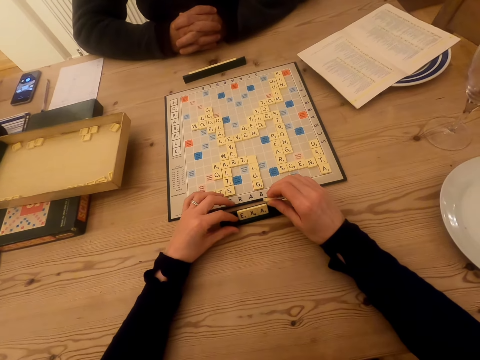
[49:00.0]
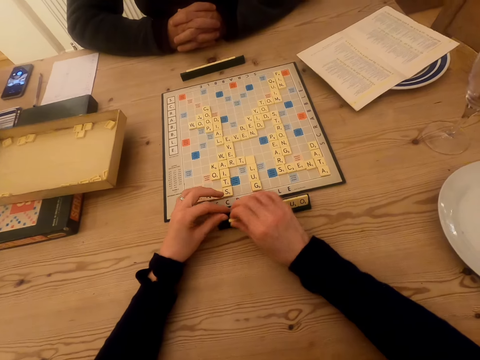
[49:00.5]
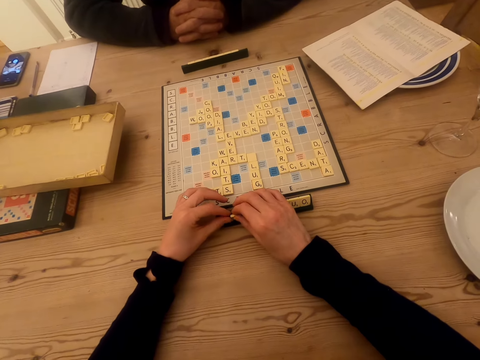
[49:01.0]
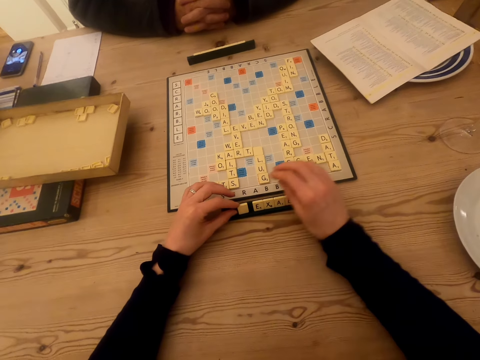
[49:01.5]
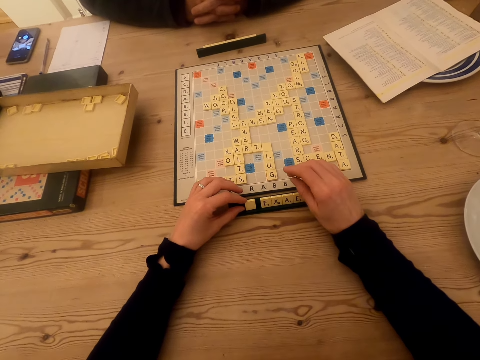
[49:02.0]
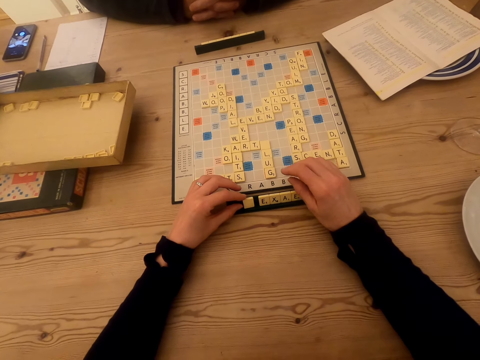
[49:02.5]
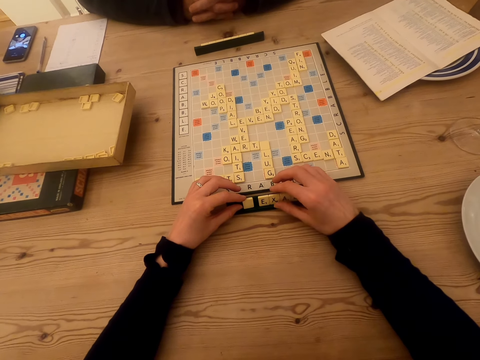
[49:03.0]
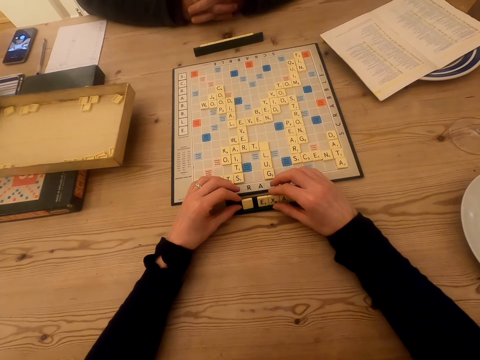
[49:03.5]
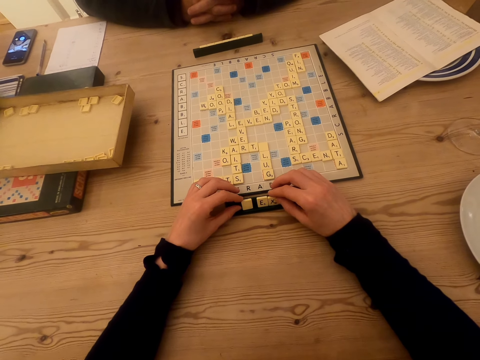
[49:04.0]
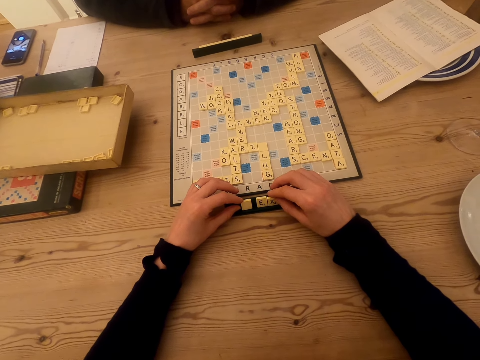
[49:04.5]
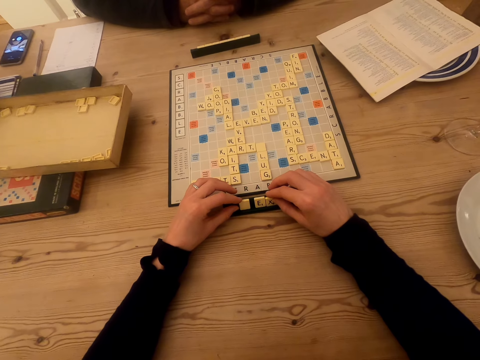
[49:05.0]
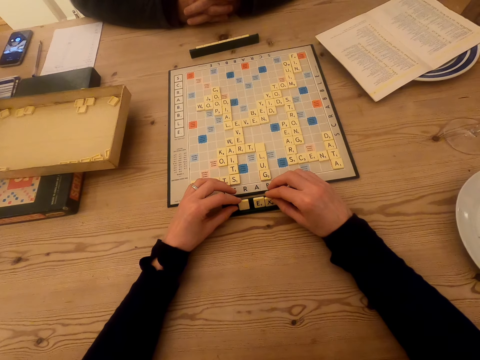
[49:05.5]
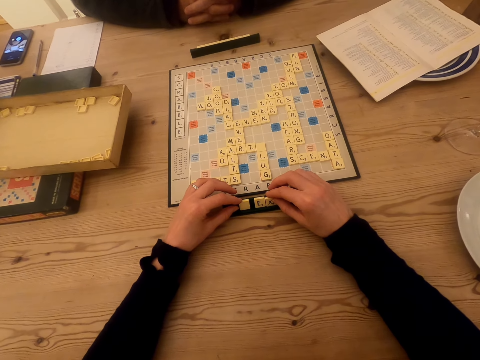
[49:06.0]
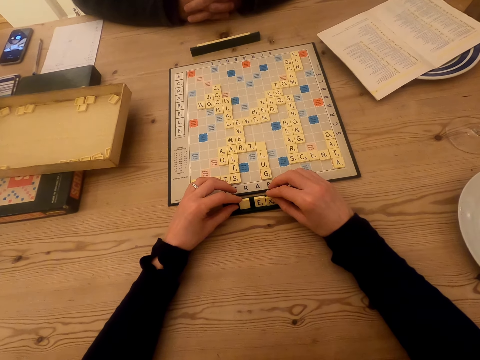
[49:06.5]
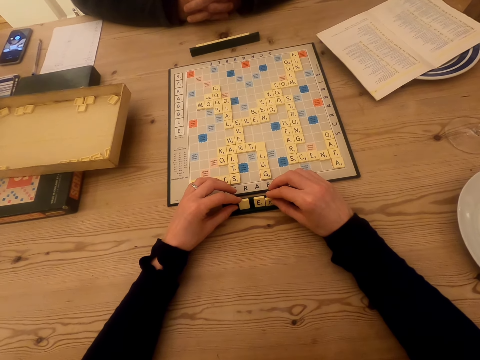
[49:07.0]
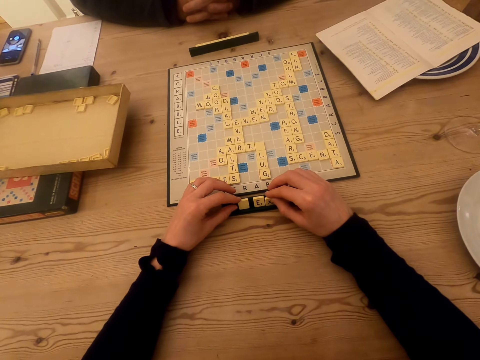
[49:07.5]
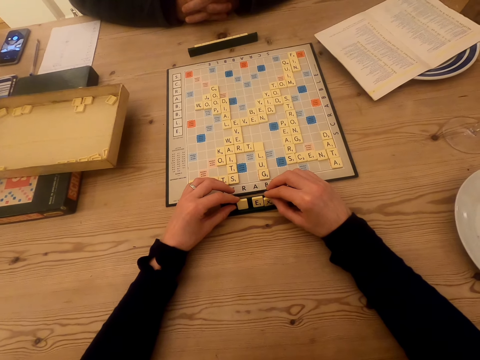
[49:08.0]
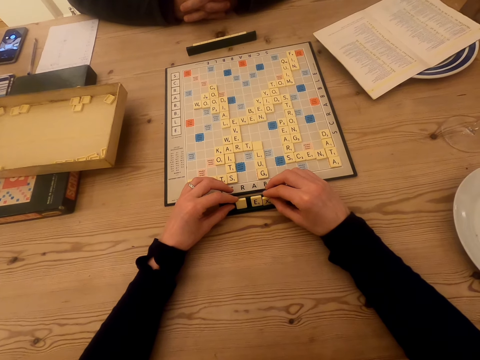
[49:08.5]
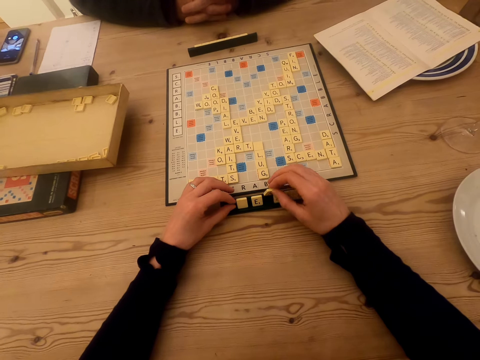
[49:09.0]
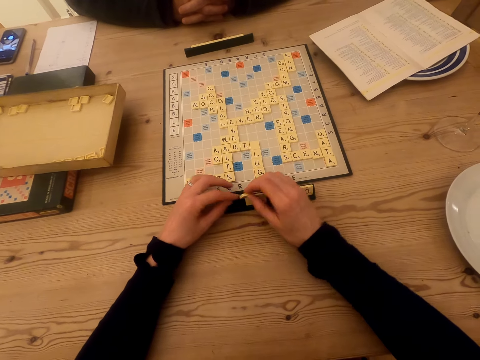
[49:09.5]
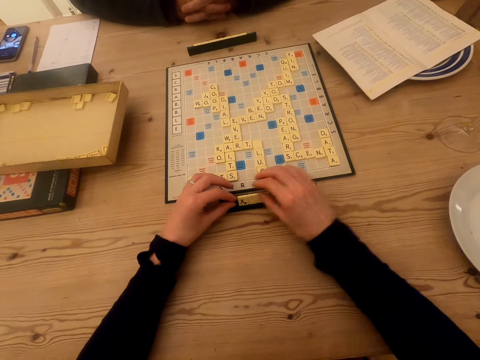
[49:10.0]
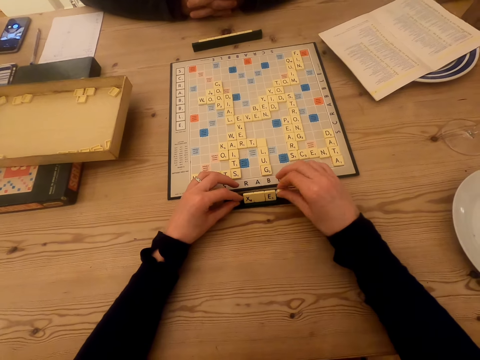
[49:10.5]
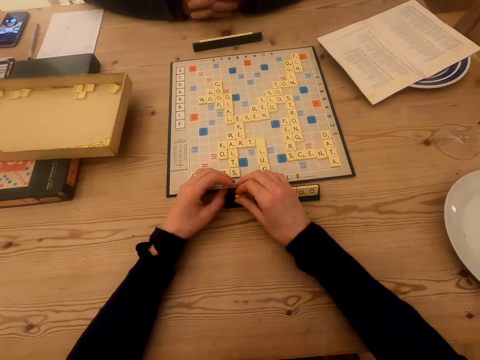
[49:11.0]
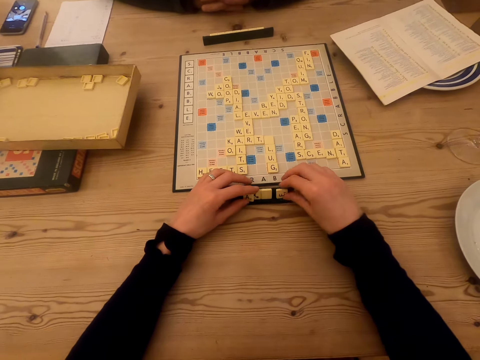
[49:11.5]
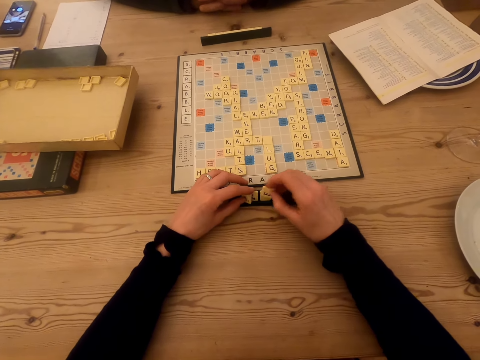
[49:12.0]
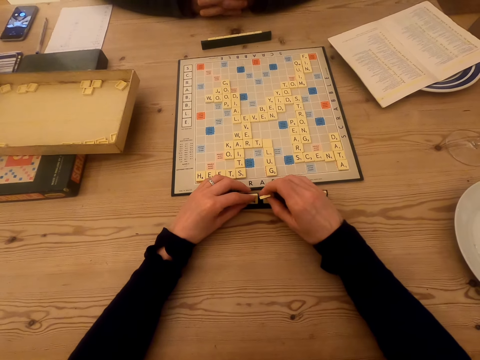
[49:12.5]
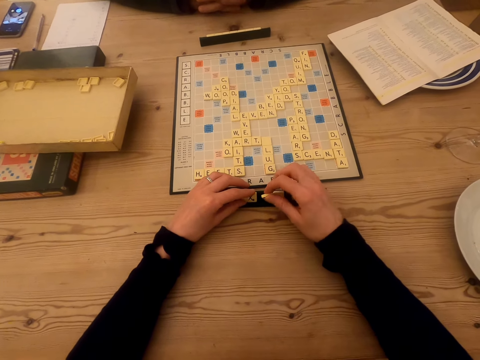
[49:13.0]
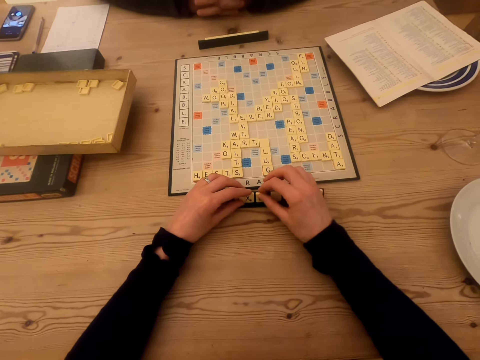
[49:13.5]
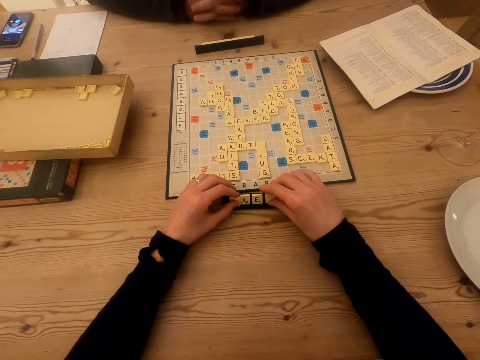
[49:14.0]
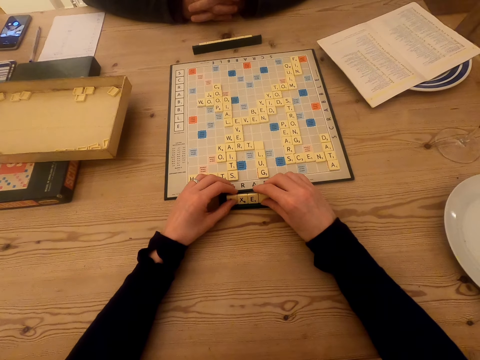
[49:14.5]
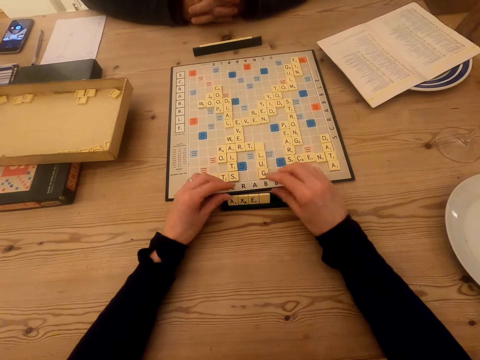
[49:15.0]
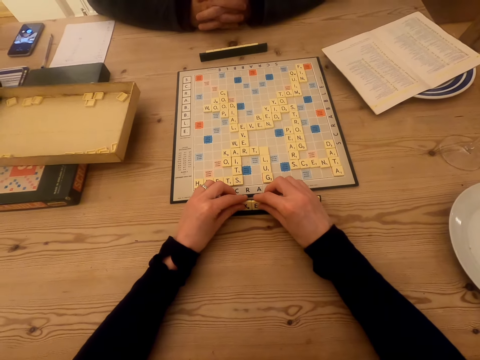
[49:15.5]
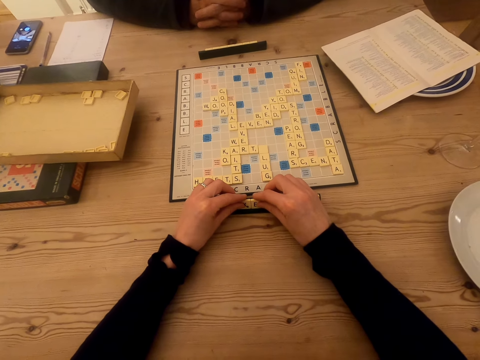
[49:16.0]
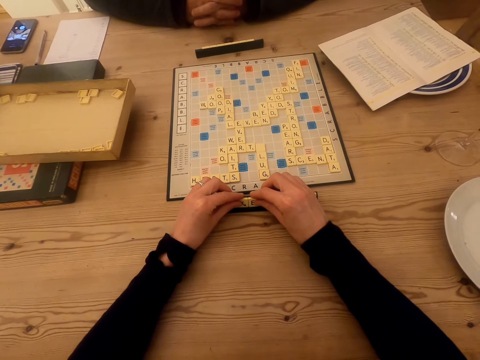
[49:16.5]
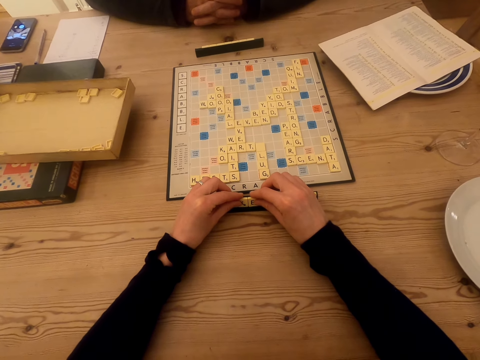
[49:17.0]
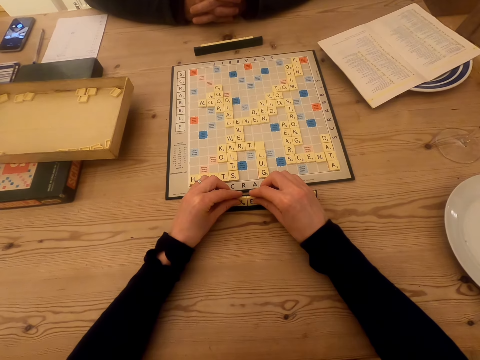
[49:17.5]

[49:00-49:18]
The camera wearer picks up the tile on the chalkboard tile place card holder. They look at the tiles on the chalkboard tile place card holder and put the tile on the chalkboard tile place card holder. They pick up the tile on the chalkboard tile place card holder, put the tile on the chalkboard tile place card holder, pick up the tile on the chalkboard tile place card holder and put the tile on the chalkboard tile place card holder. A man talks to the camera wearer. The man talks to the camera wearer again. The camera wearer picks up the tile on the chalkboard tile place card holder. The man talks to the camera wearer. The camera wearer puts the tile on the chalkboard tile place card holder. The man talks to the camera wearer. The camera wearer touches the tiles on the chalkboard tile place card holder.

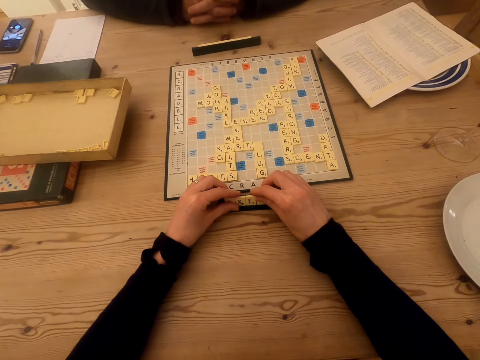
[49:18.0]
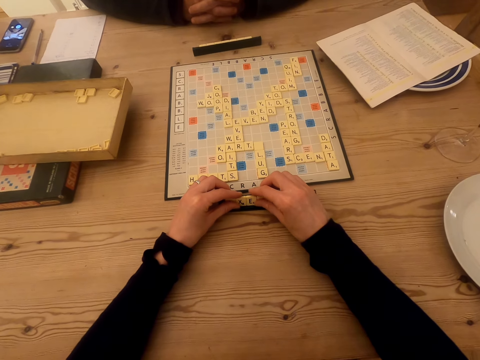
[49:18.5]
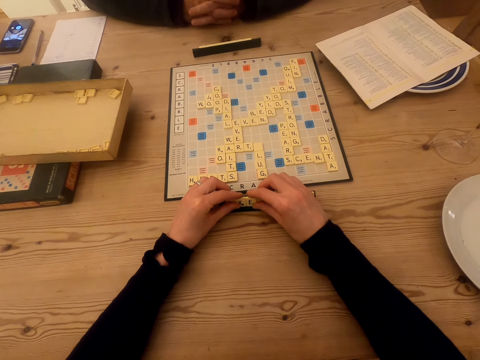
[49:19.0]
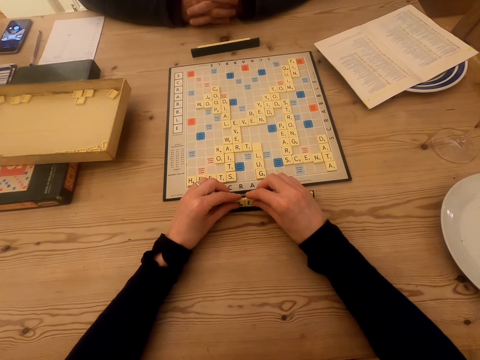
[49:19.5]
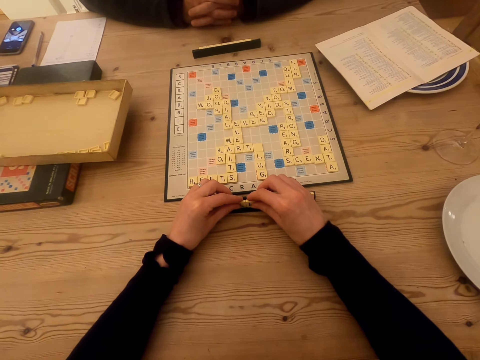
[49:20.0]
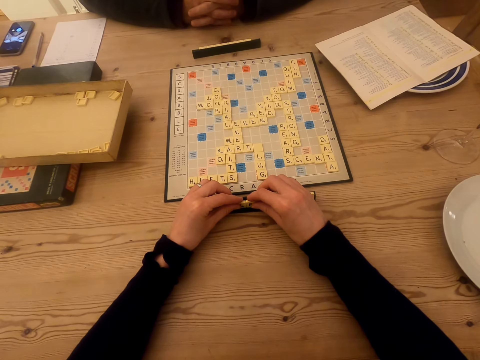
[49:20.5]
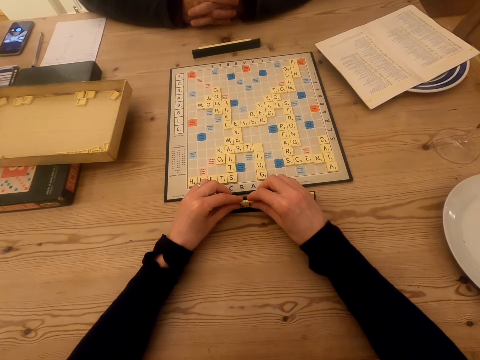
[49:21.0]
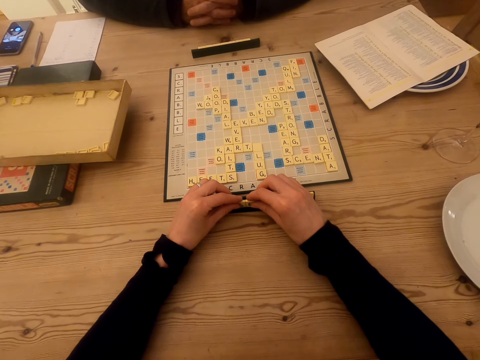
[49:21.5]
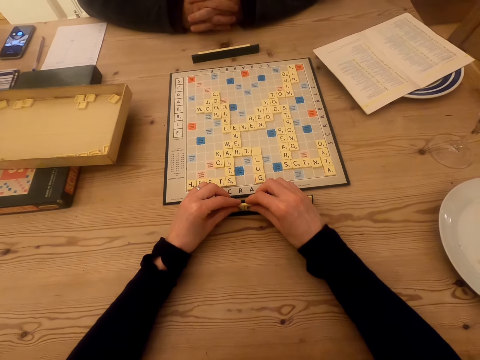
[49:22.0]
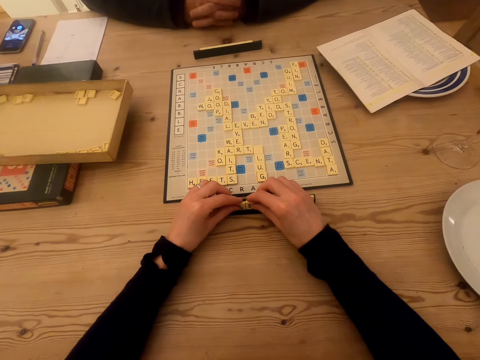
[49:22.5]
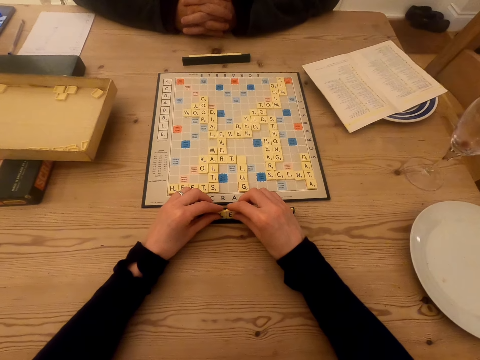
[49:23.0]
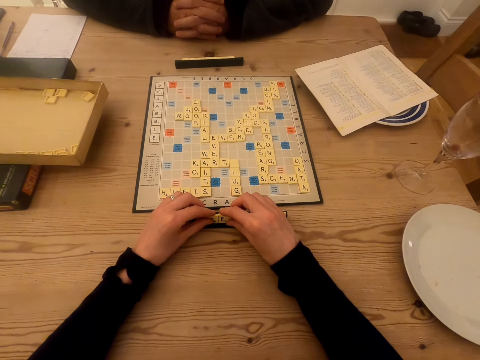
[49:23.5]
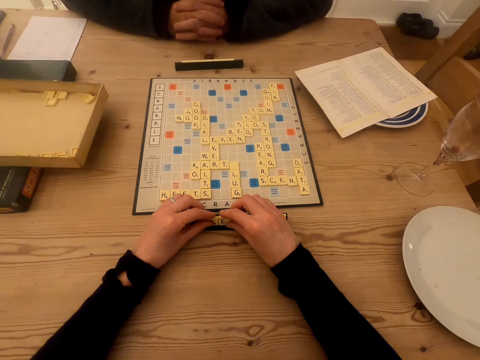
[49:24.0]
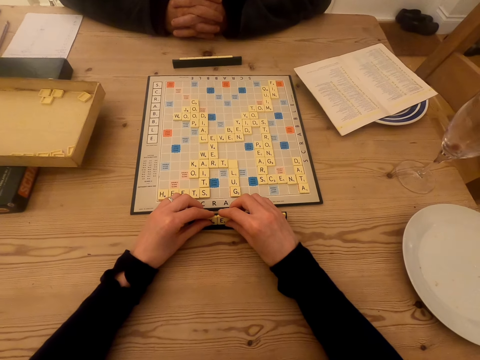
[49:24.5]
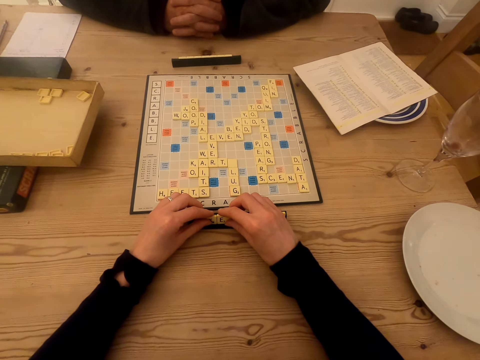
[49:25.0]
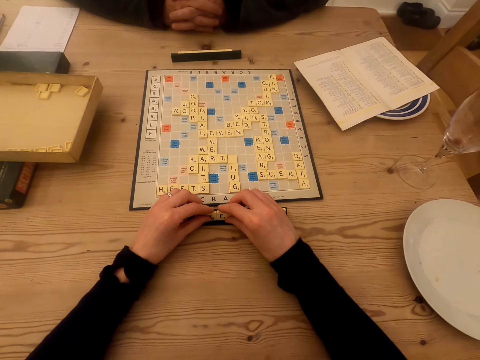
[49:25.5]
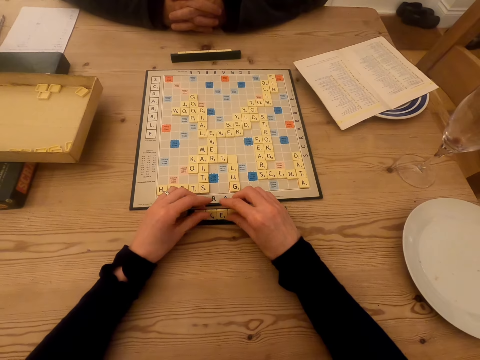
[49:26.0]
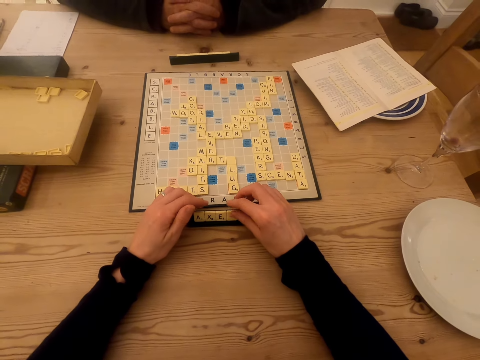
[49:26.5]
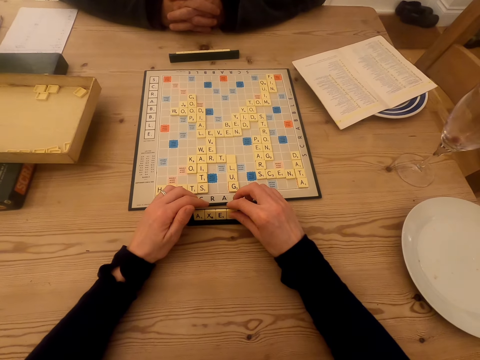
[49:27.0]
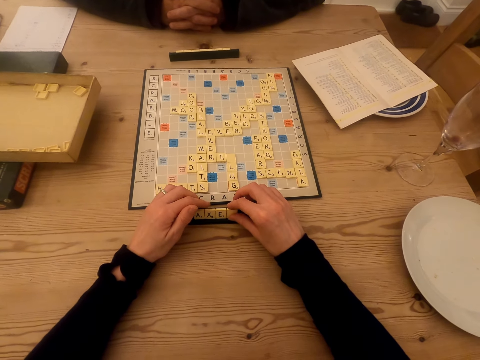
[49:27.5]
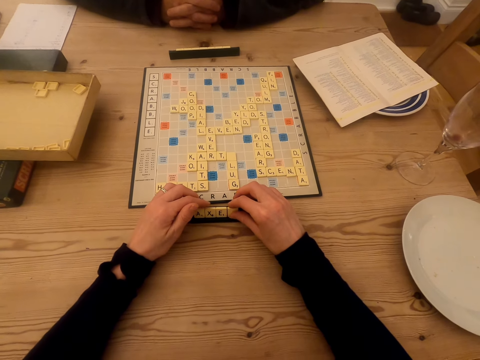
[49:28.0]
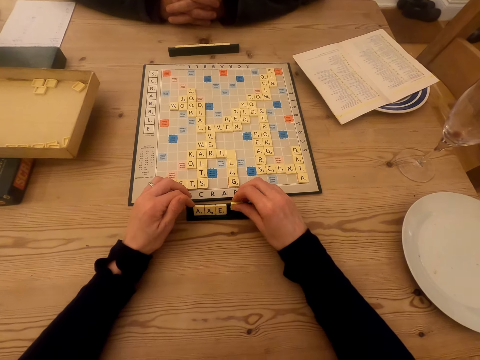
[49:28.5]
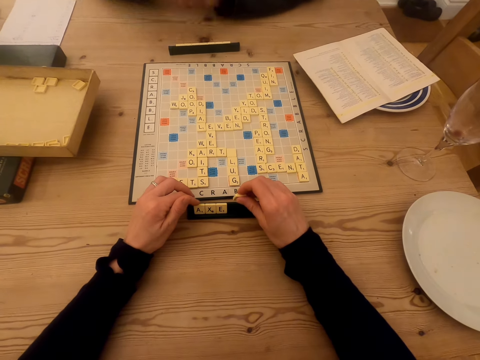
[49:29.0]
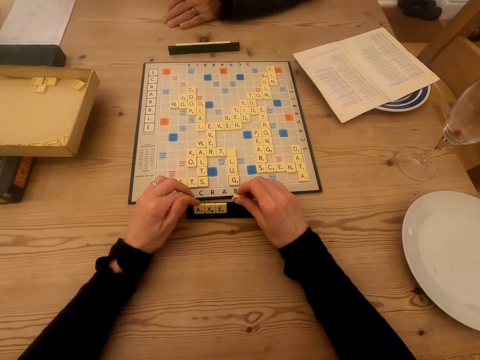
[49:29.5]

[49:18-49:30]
The camera wearer touches the tiles on the chalkboard tile place card holder. They talk to a man. They touch the tiles on the chalkboard tile place card holder. The man talks to the camera wearer.
